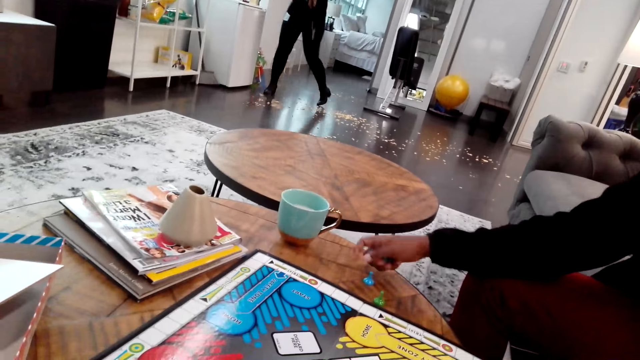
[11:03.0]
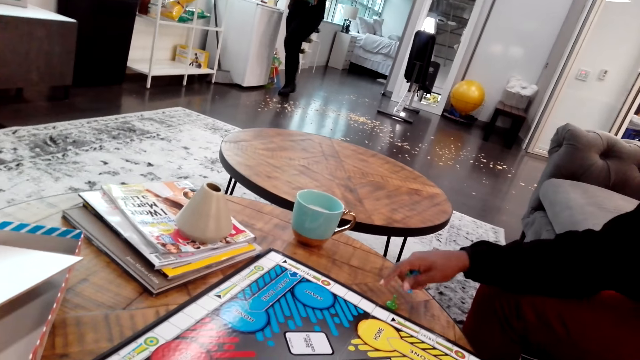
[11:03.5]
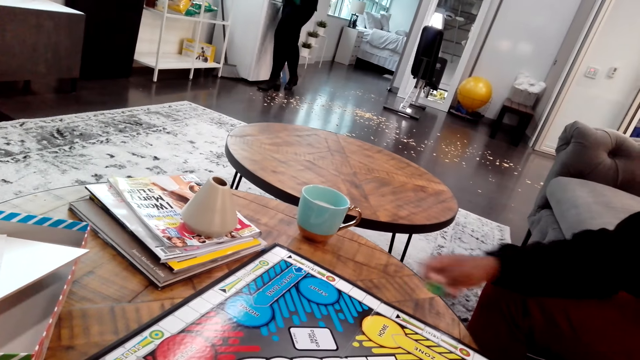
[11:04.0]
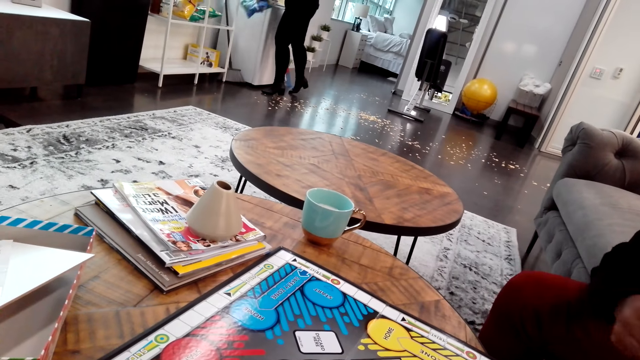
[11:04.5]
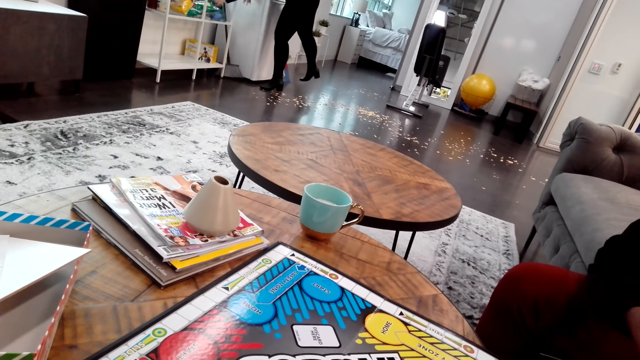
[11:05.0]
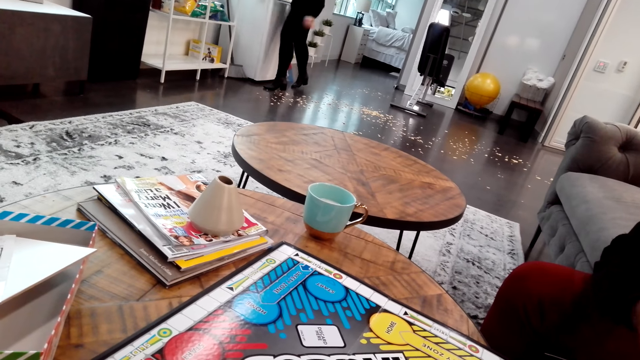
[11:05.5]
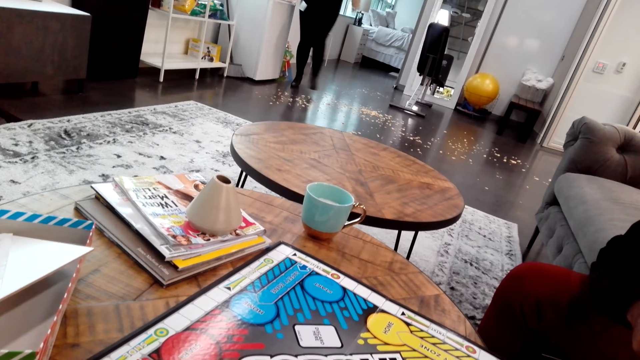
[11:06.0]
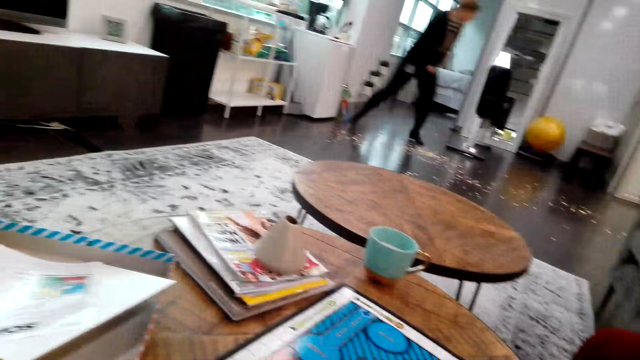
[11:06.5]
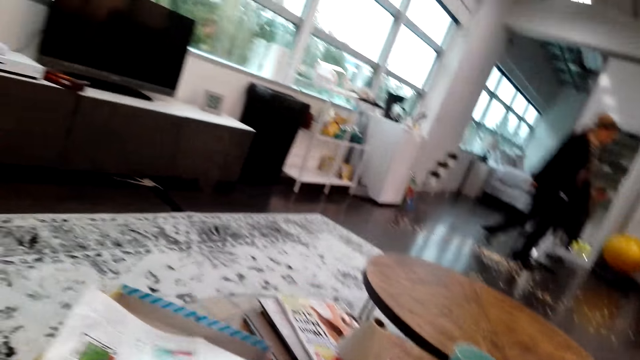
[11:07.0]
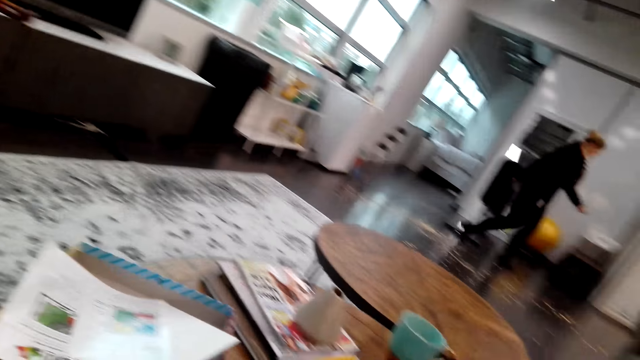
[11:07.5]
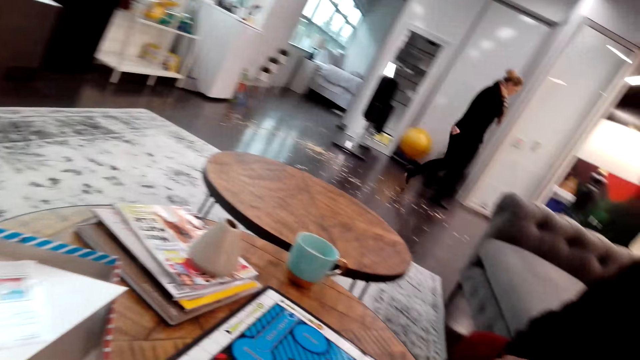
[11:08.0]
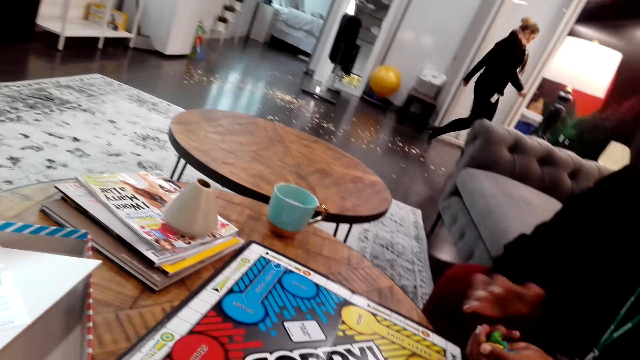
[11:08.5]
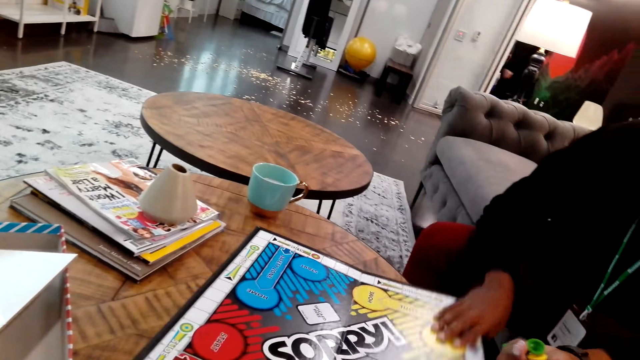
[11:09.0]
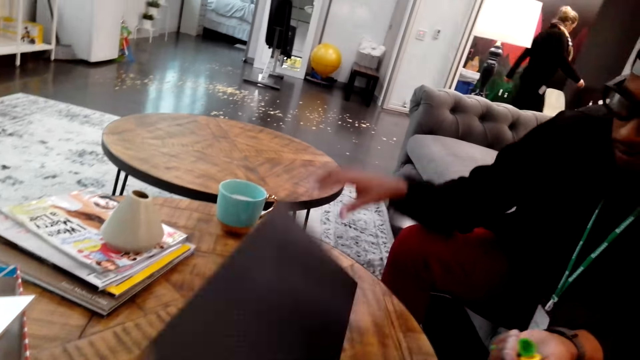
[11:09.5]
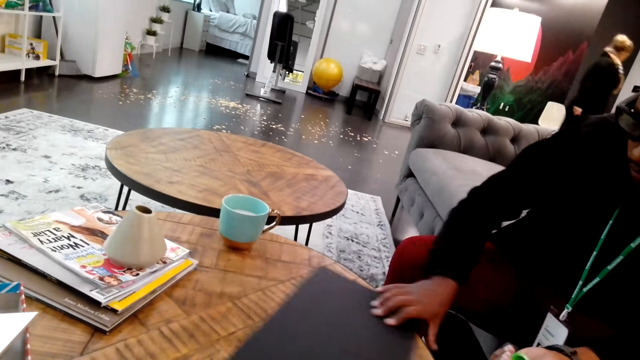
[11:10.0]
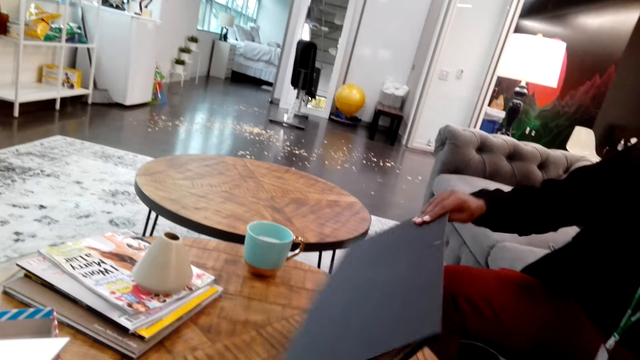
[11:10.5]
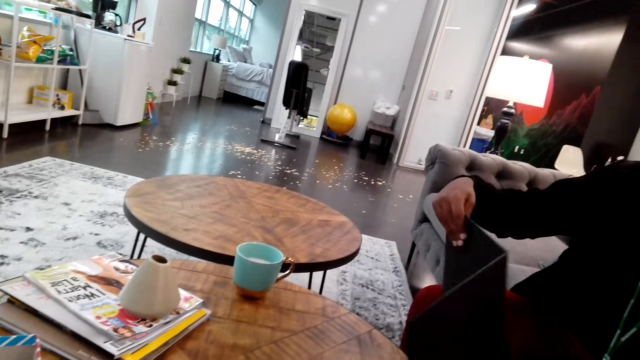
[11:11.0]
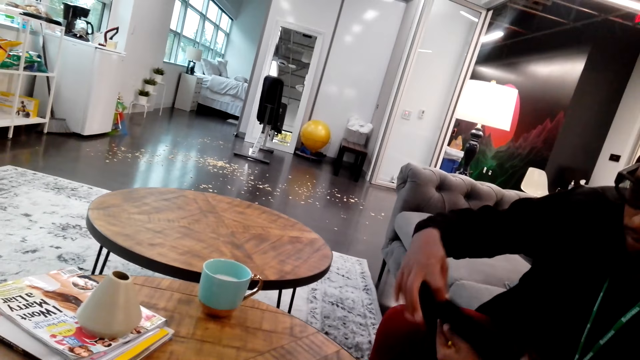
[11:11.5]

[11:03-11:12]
A person walks away. A man closes a chess board.

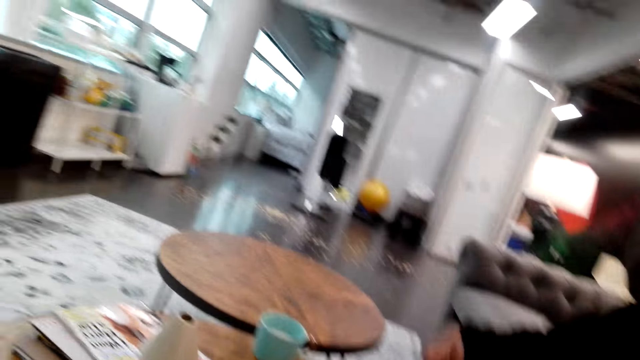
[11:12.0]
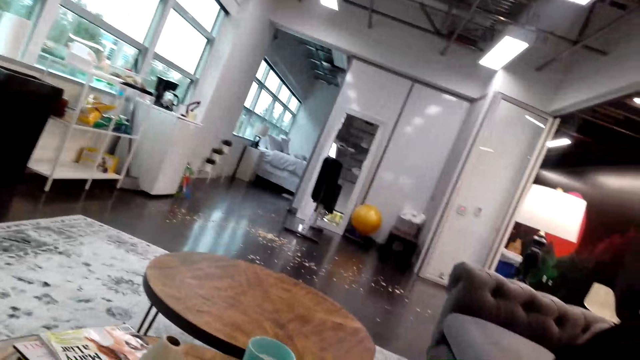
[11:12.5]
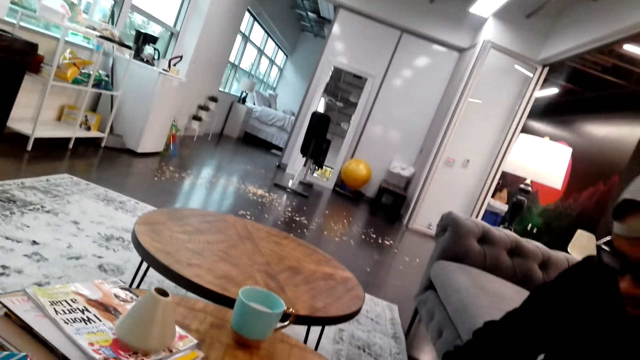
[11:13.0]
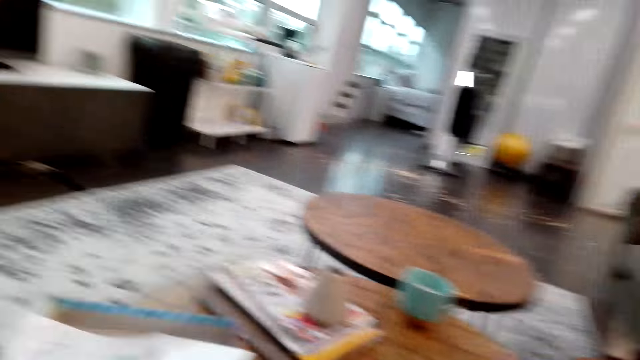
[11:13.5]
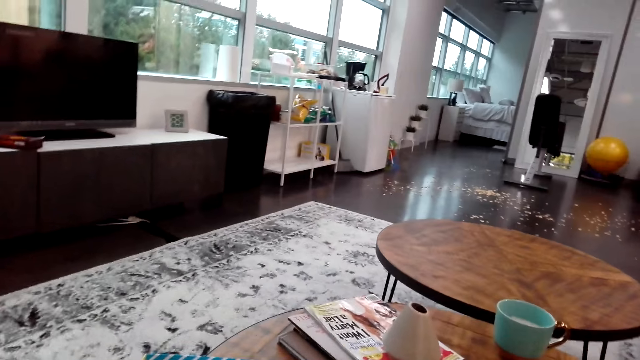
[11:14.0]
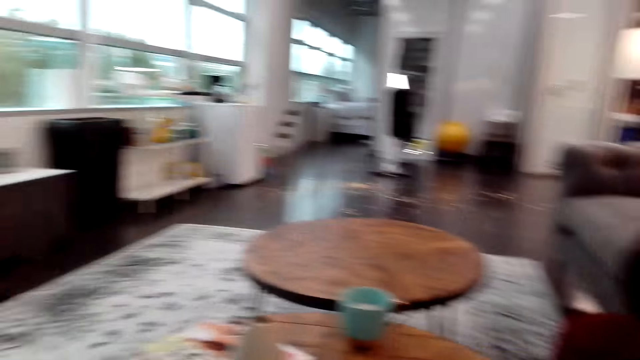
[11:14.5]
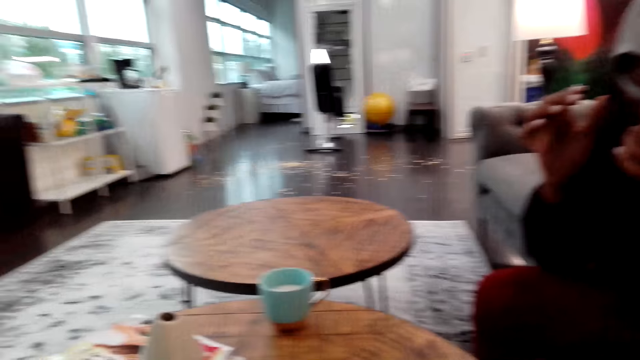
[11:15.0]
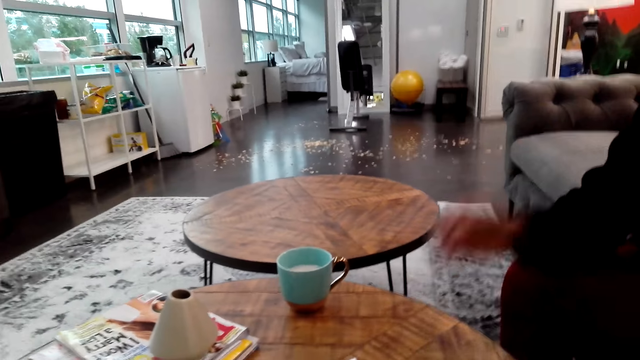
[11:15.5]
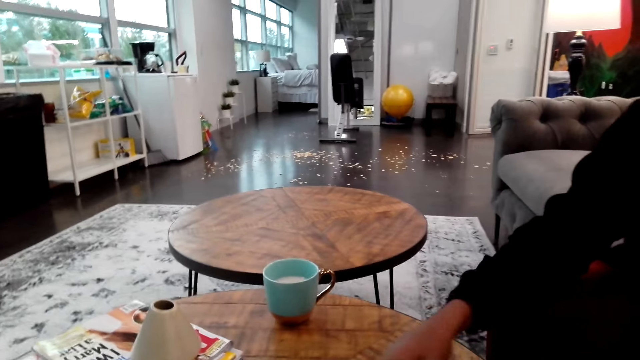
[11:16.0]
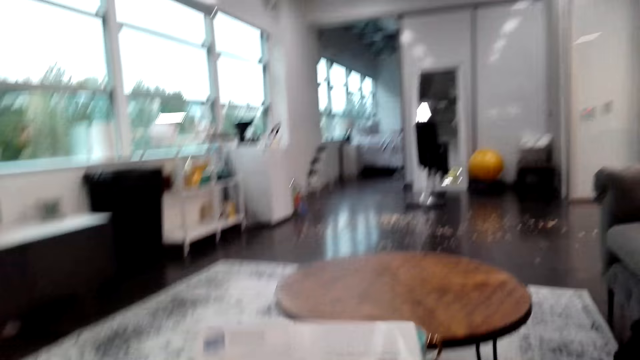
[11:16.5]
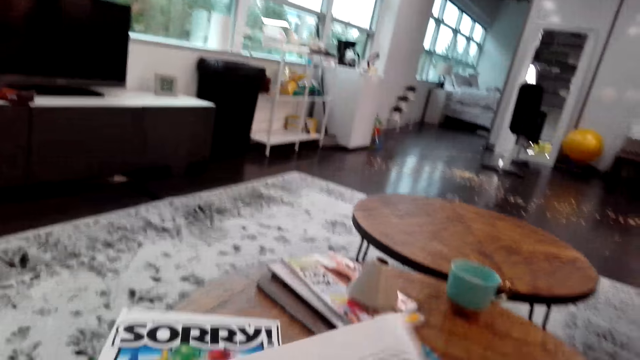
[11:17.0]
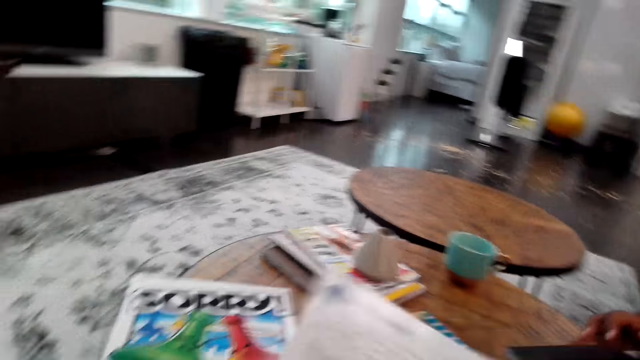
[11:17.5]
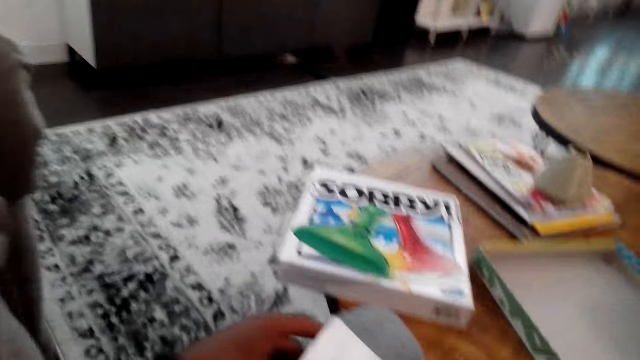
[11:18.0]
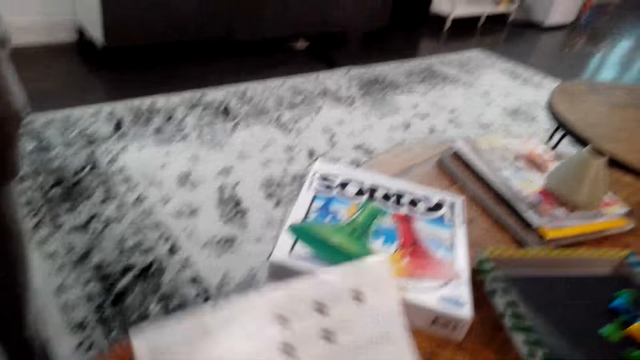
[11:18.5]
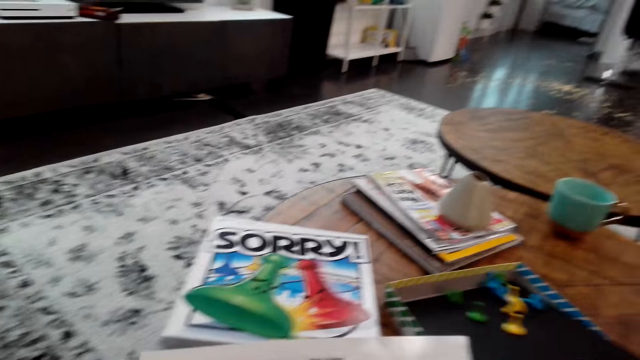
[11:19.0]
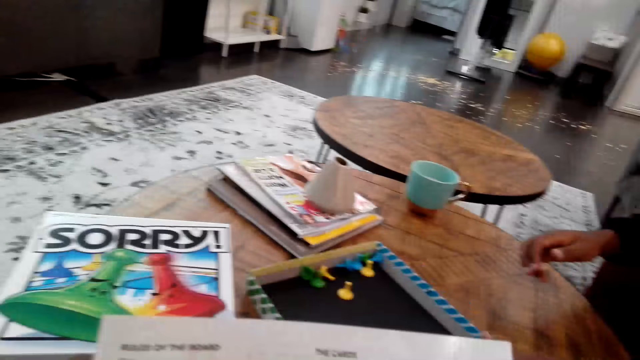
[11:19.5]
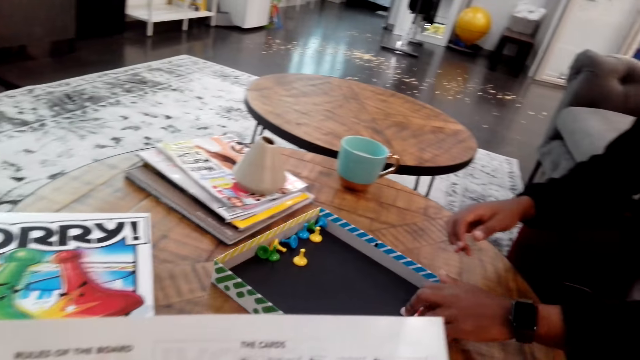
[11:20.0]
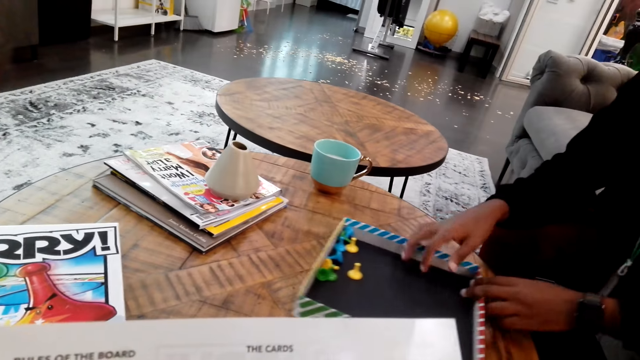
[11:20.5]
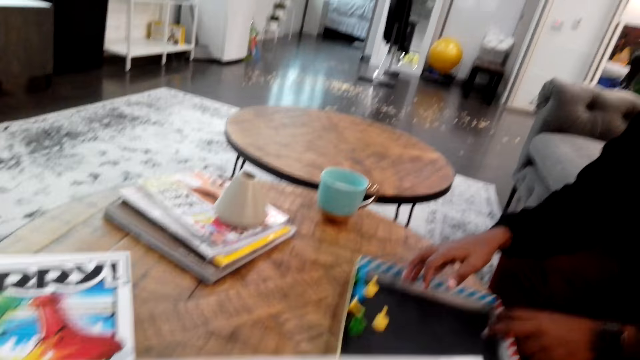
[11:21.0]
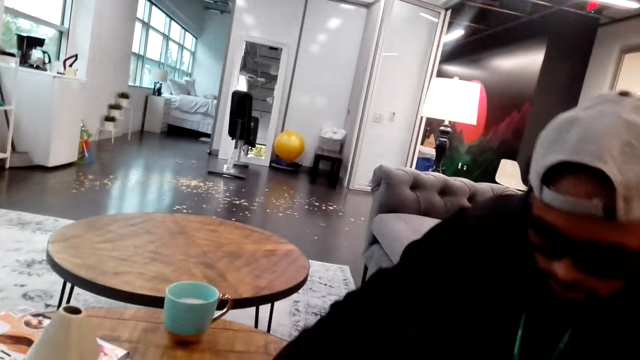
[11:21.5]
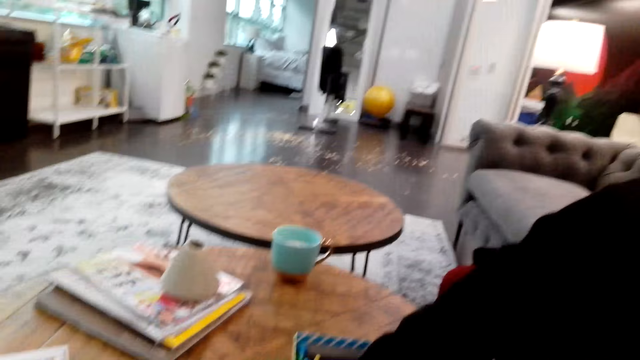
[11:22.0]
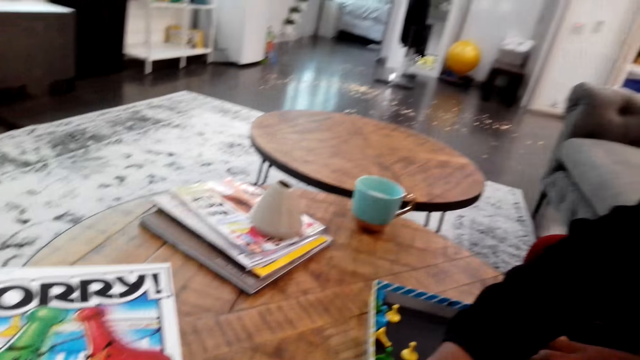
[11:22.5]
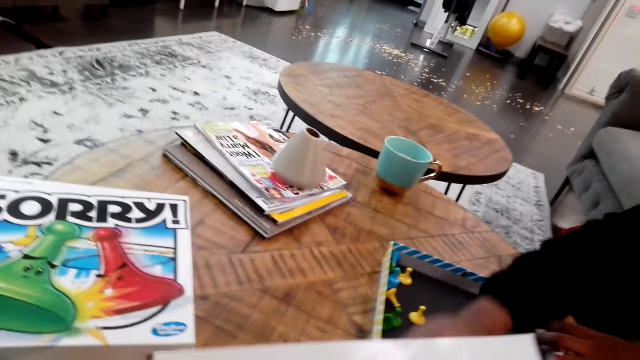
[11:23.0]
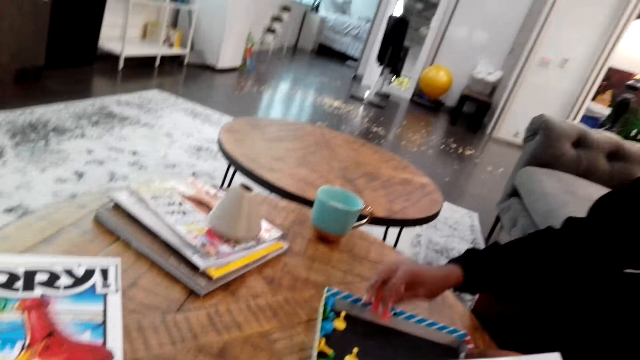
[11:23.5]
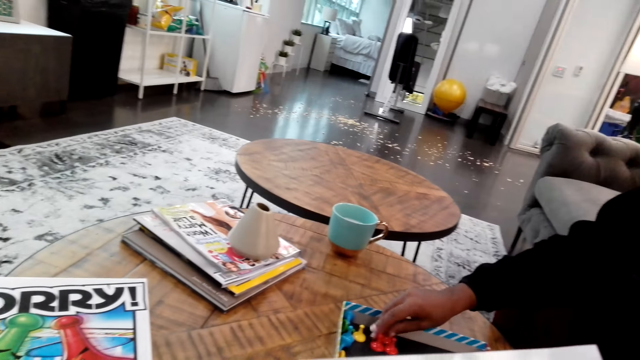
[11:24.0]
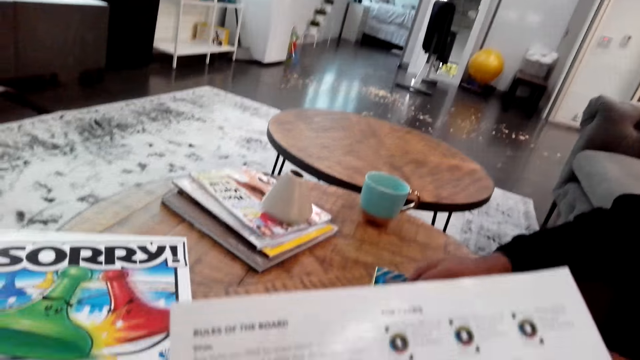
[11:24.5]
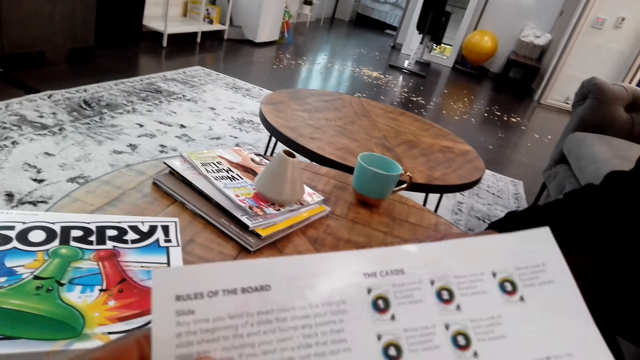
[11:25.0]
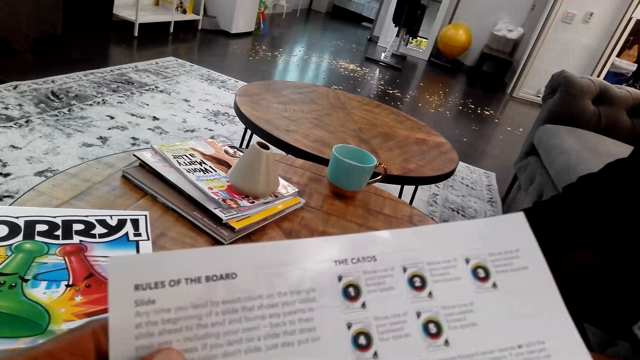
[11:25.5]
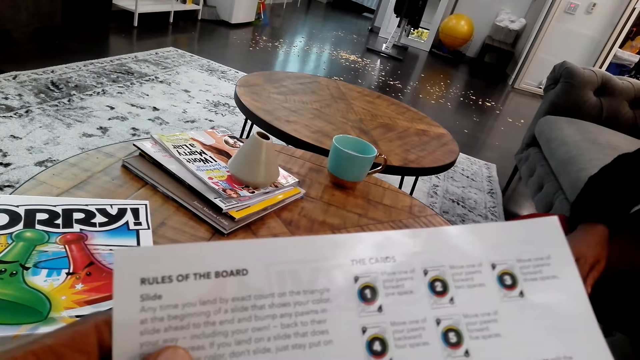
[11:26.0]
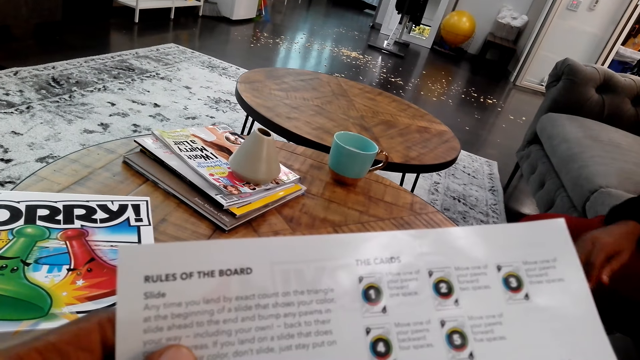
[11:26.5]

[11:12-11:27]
The camera wearer looks around. They hold a paper. A man sorts away the gameboard. The man arranges chess in a box. The camera wearer looks at the paper.
